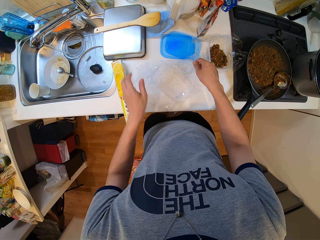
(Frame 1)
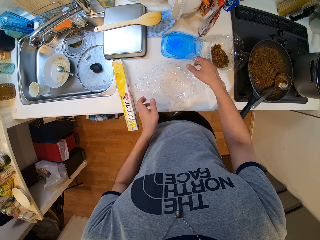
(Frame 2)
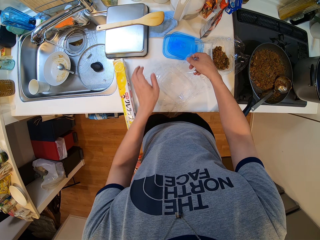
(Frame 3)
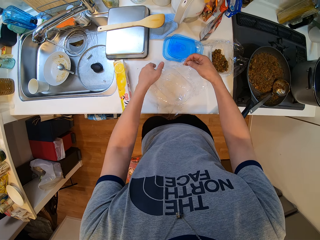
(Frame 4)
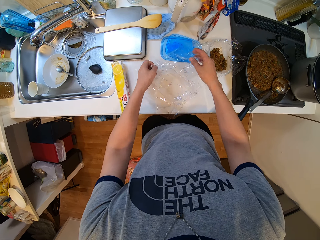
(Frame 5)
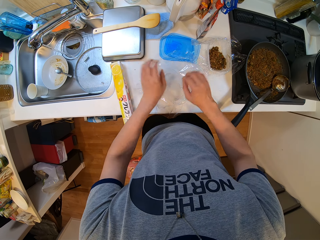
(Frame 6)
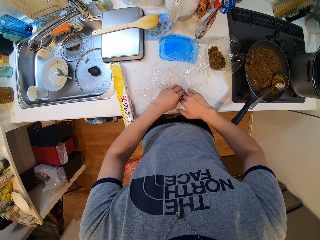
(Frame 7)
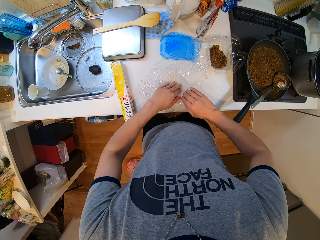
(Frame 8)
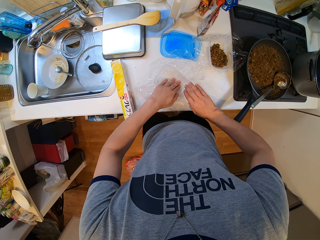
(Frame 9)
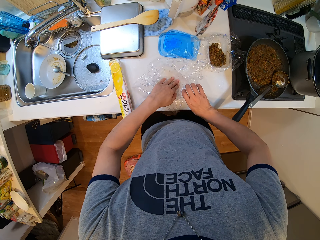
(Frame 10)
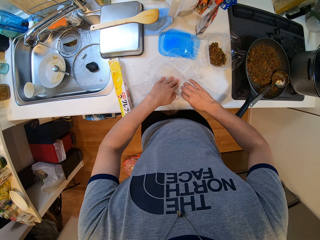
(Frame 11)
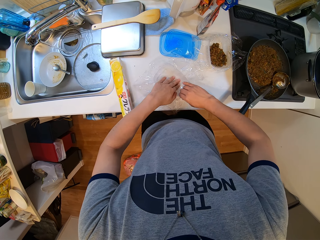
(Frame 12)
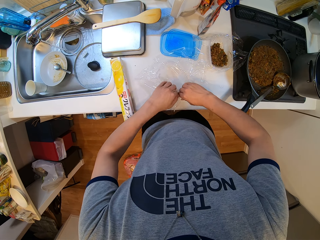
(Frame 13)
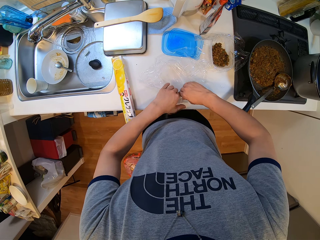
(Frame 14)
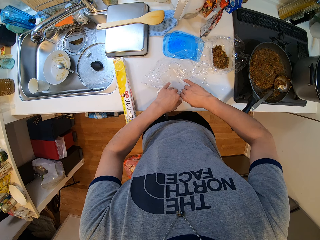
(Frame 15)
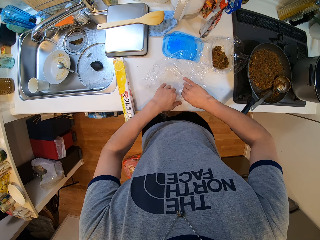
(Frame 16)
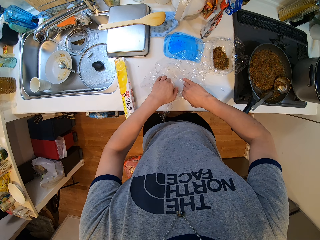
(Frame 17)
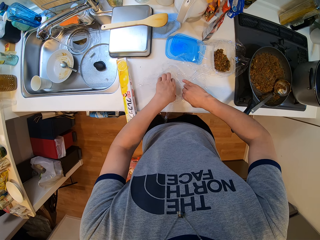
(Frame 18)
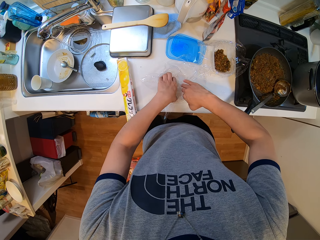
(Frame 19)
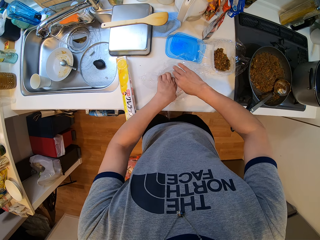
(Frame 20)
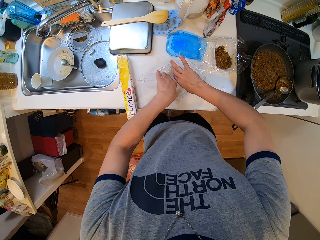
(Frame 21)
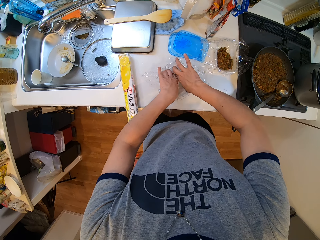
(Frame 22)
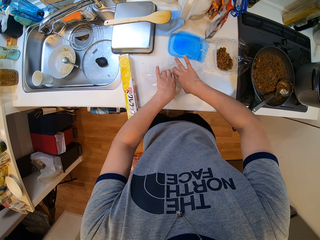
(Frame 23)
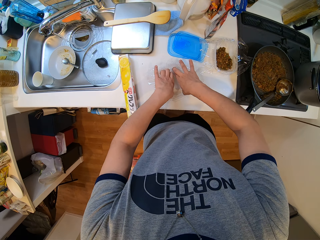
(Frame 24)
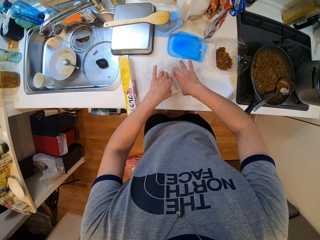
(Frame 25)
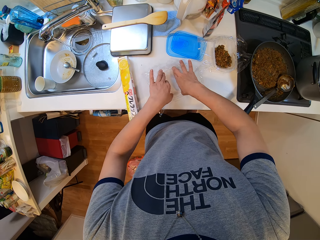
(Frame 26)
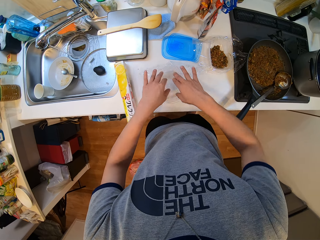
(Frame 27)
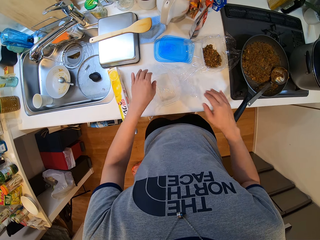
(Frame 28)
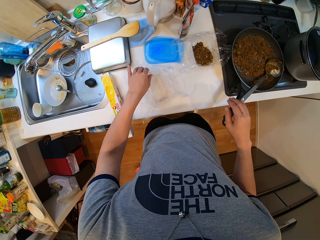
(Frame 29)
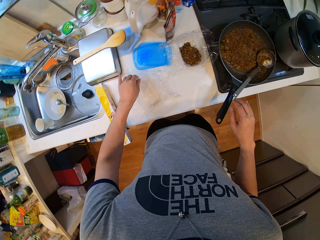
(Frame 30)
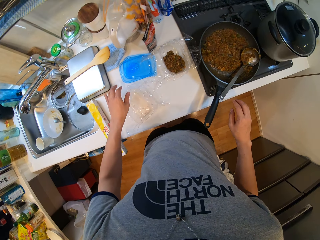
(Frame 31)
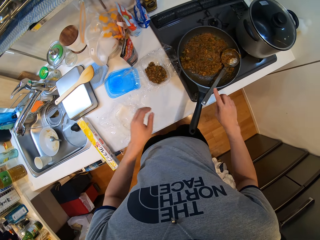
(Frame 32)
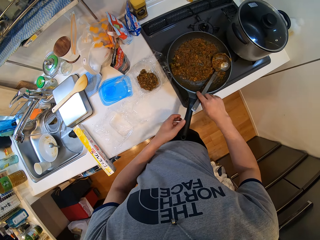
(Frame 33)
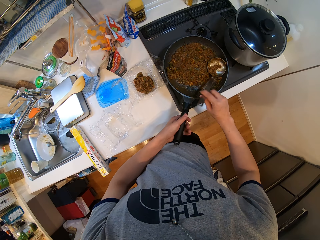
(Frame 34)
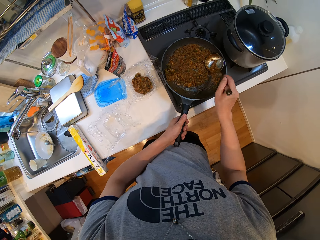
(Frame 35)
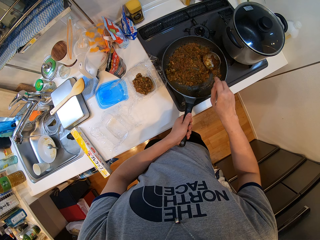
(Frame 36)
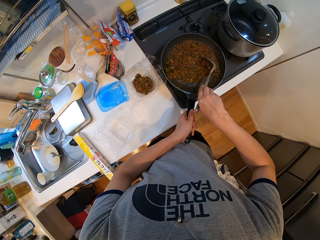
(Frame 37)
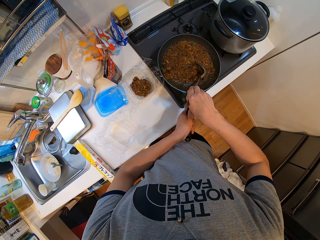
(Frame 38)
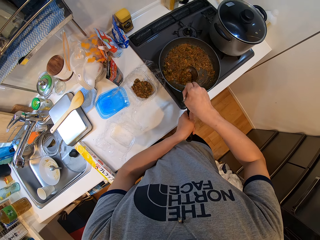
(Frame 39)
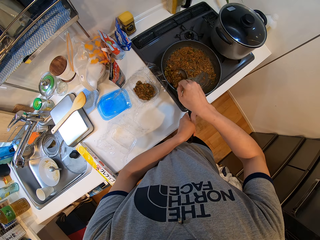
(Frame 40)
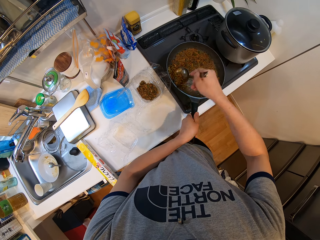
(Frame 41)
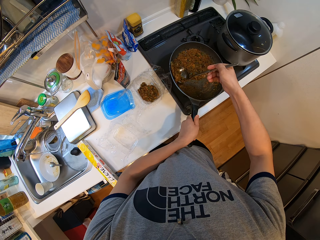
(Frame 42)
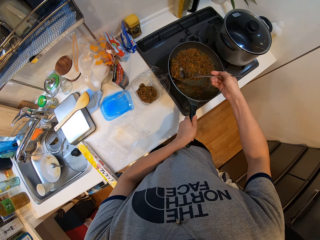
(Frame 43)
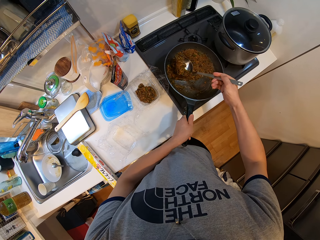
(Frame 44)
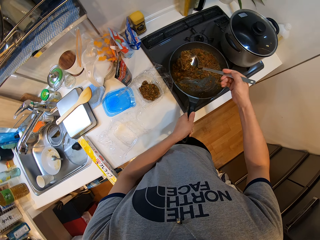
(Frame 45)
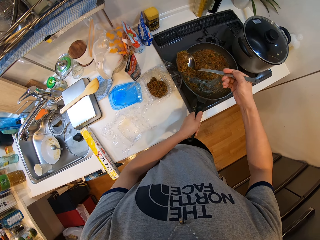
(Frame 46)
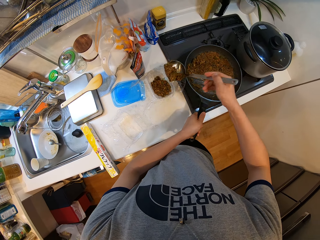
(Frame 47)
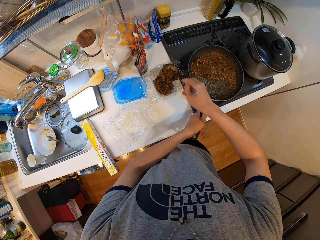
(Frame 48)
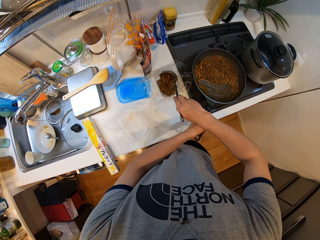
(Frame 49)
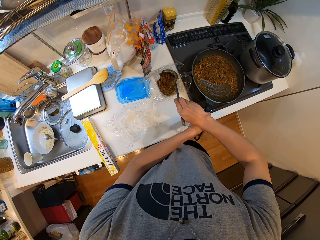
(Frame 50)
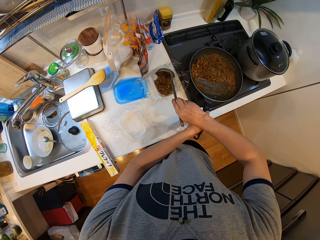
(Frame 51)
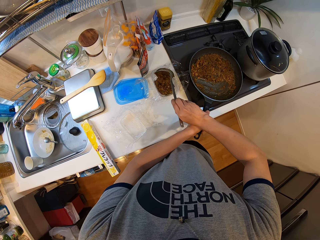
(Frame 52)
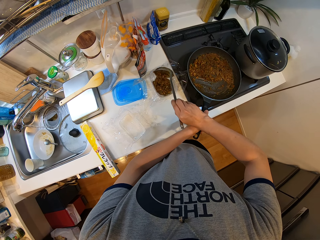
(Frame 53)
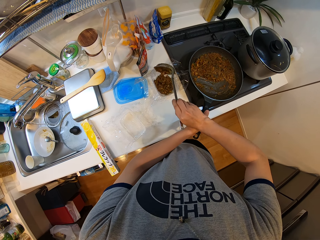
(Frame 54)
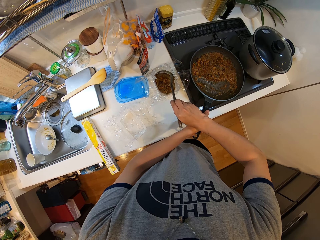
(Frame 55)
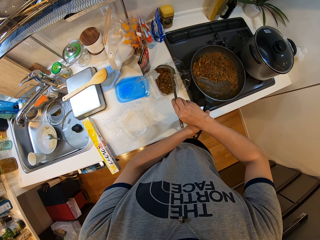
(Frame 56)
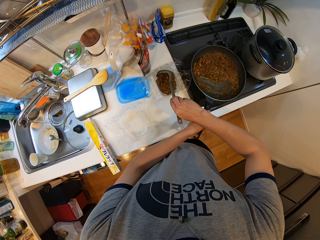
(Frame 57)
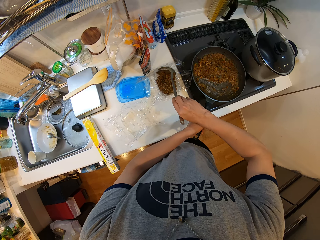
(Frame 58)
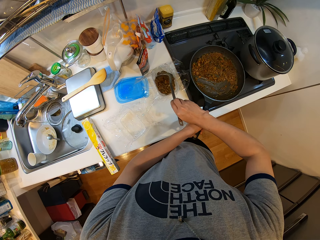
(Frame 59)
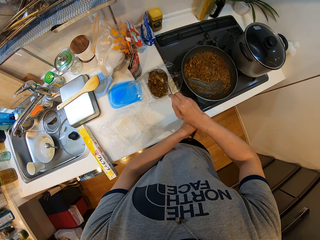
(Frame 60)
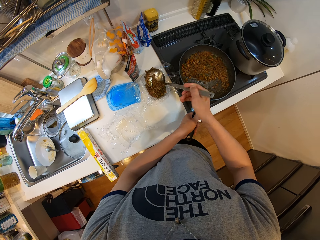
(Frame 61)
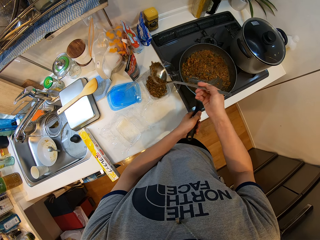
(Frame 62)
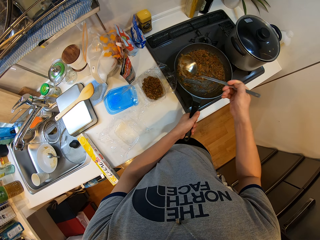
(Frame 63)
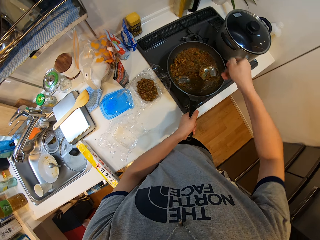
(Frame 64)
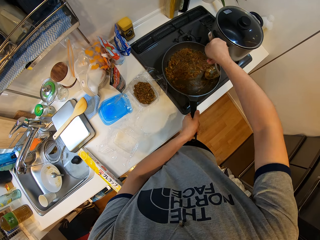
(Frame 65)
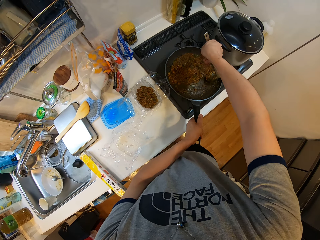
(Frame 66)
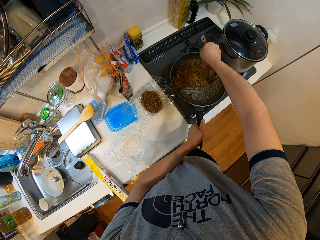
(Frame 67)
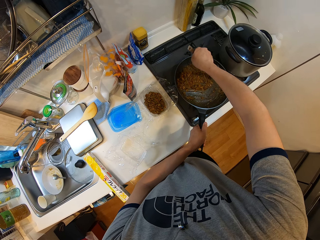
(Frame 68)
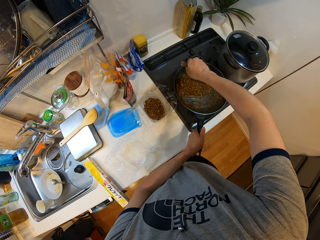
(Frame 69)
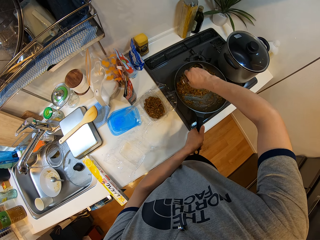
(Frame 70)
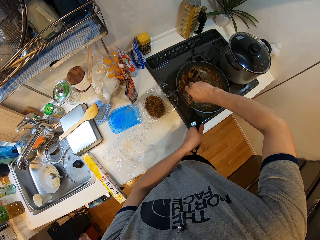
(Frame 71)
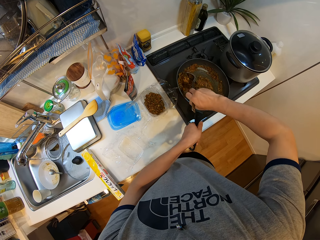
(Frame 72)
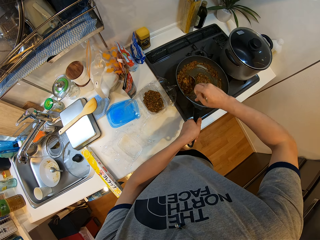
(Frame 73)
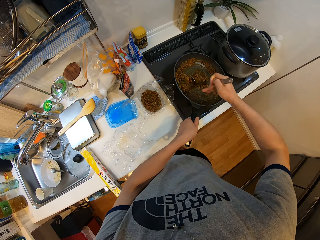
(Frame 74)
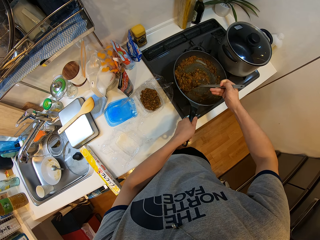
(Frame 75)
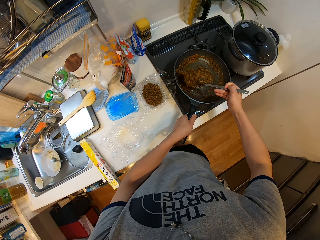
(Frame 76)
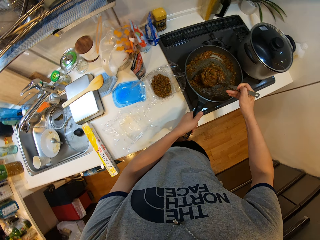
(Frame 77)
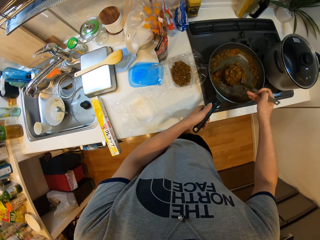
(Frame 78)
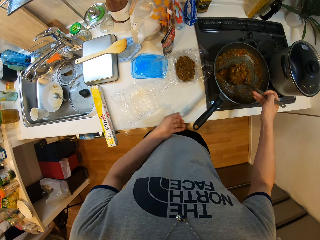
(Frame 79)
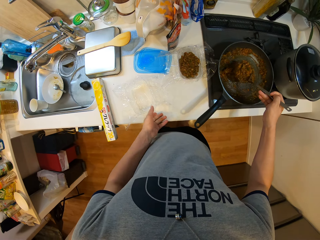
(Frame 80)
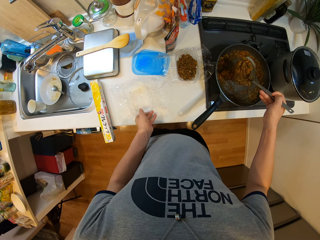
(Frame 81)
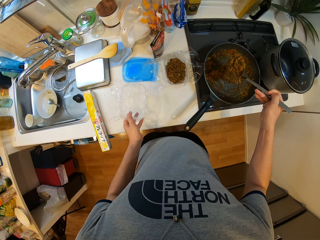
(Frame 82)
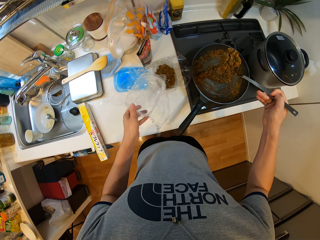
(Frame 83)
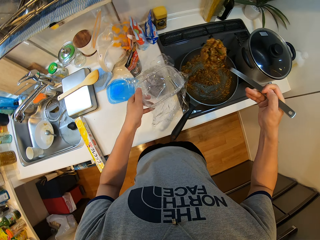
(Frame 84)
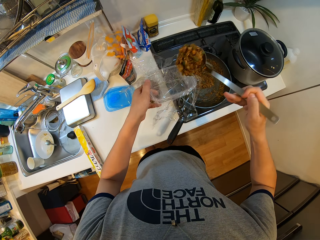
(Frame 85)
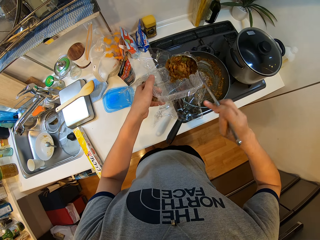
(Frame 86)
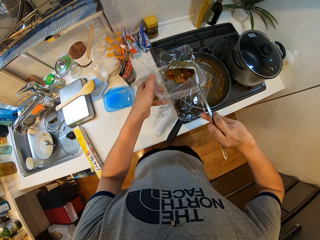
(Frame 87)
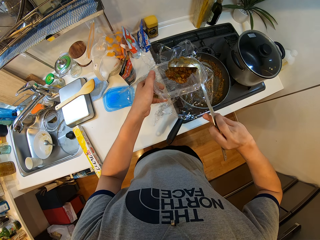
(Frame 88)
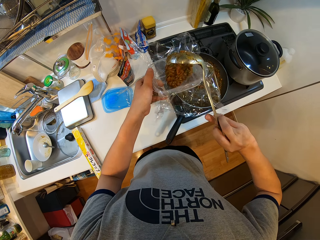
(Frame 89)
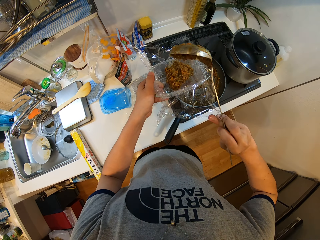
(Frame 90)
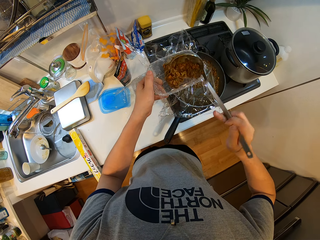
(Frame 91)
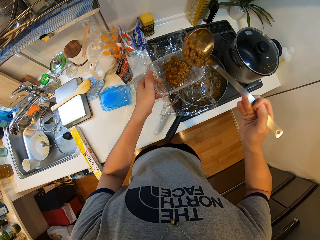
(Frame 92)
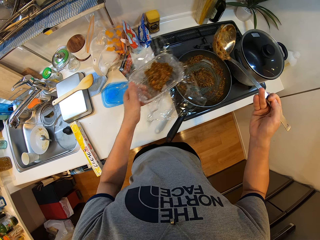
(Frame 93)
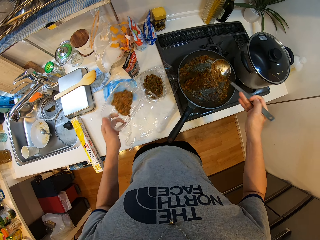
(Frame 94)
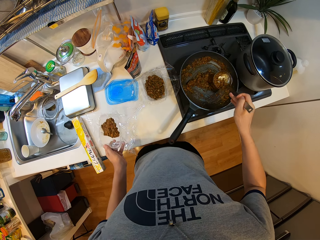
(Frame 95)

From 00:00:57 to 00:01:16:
The camera wearer holds the handle of the frying pan with his left hand and picks the spoon in the frying pan with his right hand. He takes vegetable soup from the frying pan with the serving spoon. He pours the vegetable soup into the plate with polythene on the table with the spoon. He takes vegetable soup from the frying pan with the spoon. He picks the other plate with polythene from the table with his left hand. He pours the vegetable soup into the plate with polythene in his left hand with the spoon.

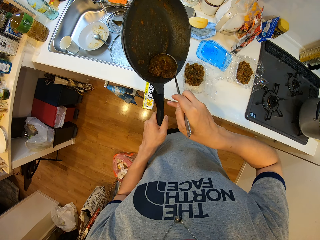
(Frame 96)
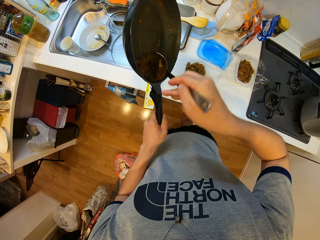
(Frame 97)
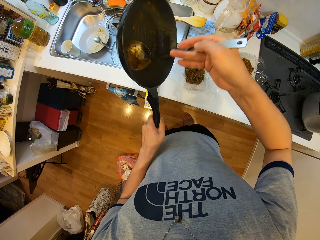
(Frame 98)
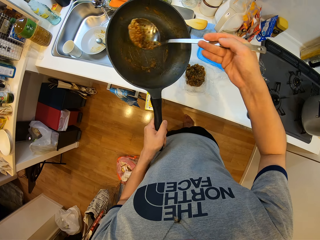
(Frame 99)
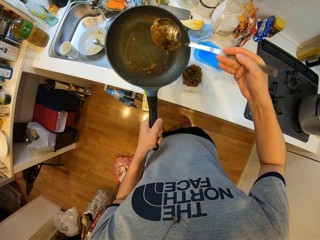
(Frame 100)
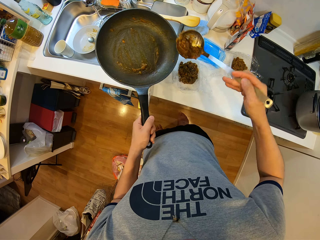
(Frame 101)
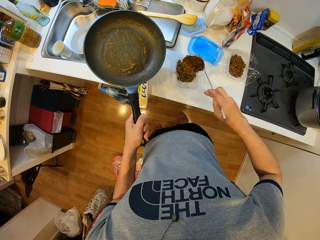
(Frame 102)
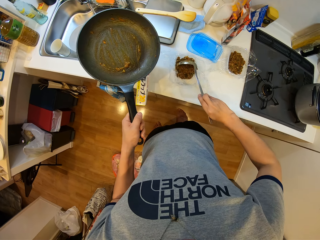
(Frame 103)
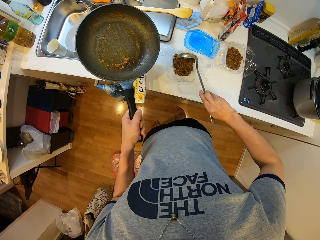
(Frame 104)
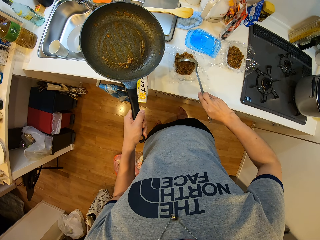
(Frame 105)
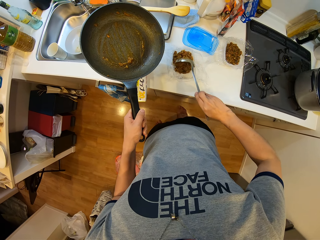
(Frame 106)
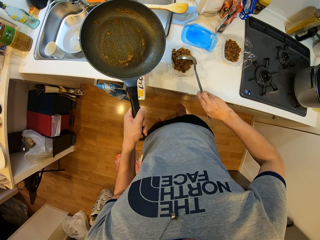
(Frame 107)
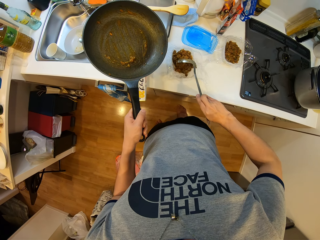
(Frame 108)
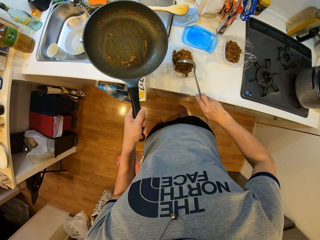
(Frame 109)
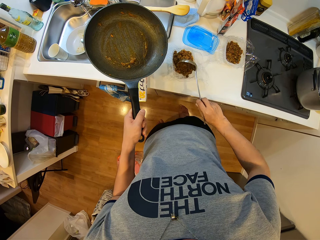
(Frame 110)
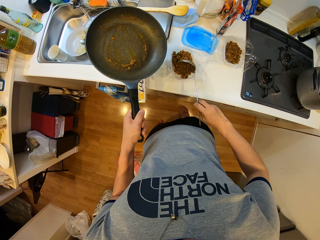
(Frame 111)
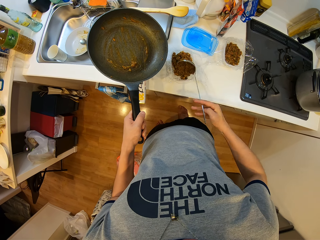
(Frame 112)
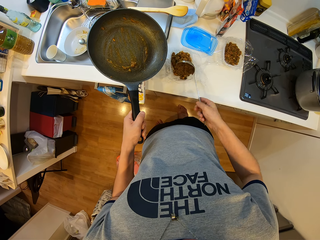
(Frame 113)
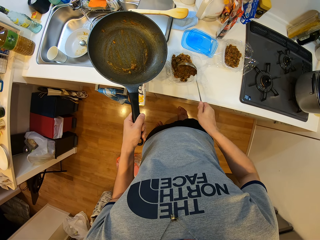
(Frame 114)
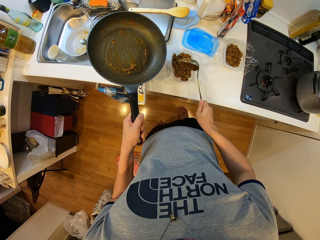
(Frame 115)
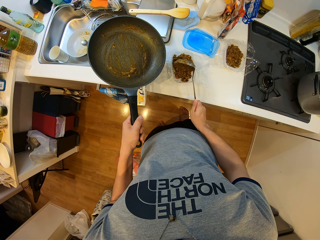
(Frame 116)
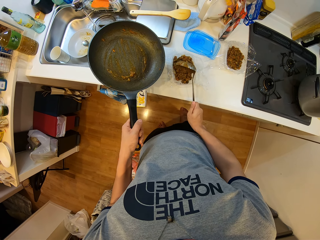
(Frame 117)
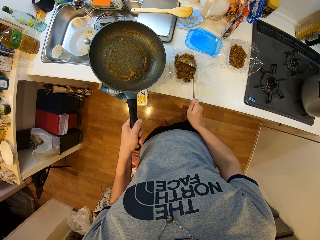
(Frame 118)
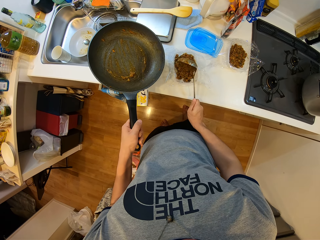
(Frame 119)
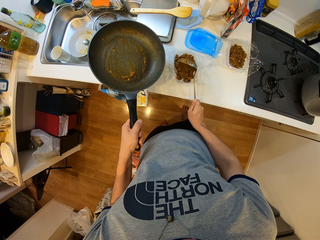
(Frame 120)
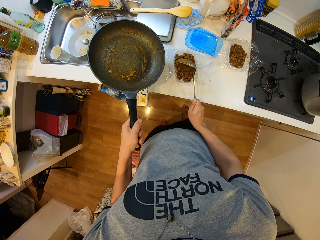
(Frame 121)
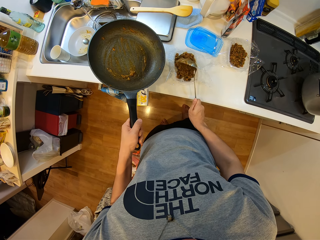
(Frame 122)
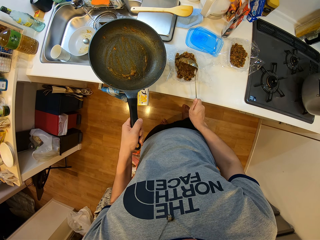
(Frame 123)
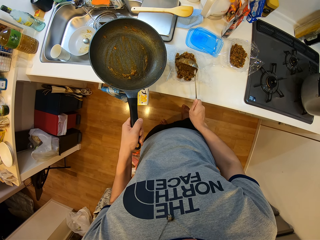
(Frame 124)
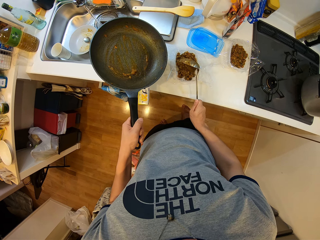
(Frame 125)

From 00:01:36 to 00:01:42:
The camera wearer pours the vegetable soup into the plate with polythene on the table with the spoon. He hits the spoon on the tip of the plate with his right hand.
